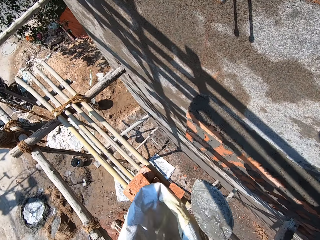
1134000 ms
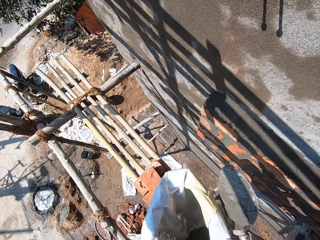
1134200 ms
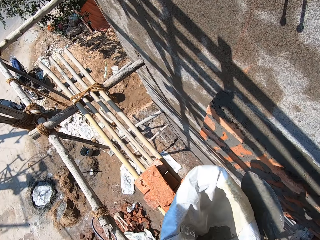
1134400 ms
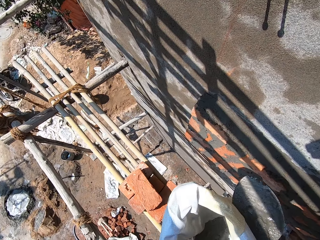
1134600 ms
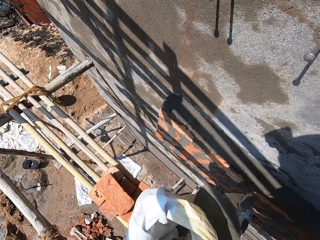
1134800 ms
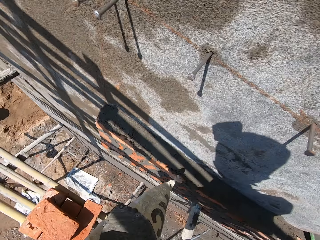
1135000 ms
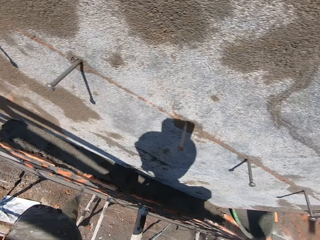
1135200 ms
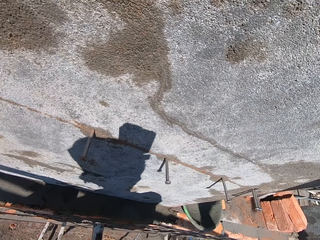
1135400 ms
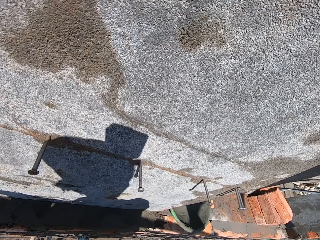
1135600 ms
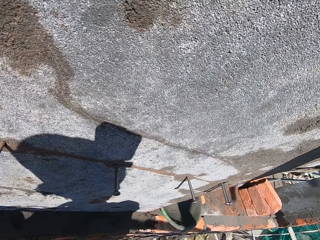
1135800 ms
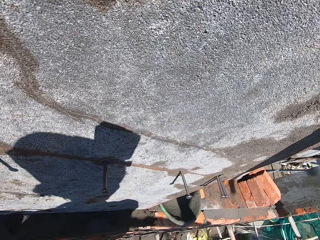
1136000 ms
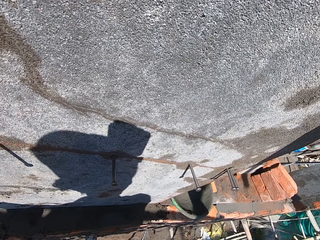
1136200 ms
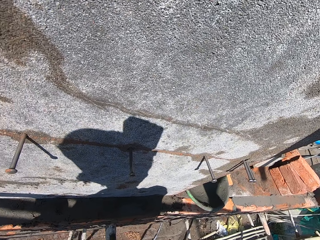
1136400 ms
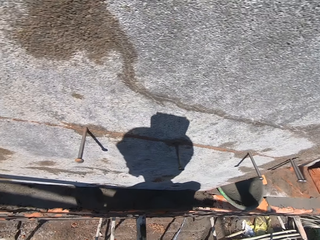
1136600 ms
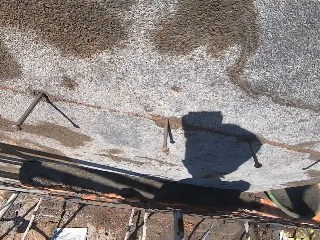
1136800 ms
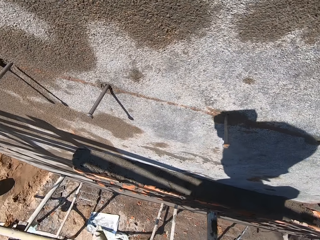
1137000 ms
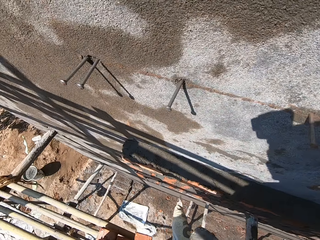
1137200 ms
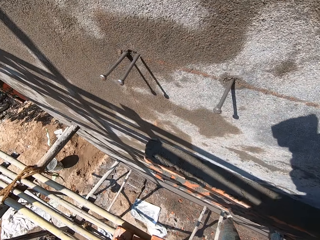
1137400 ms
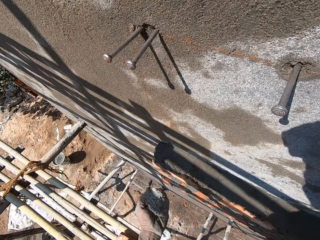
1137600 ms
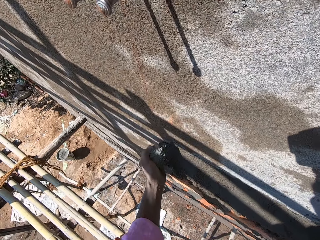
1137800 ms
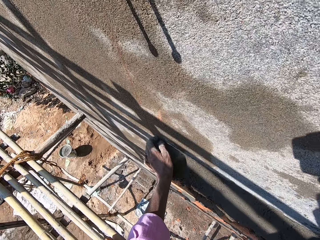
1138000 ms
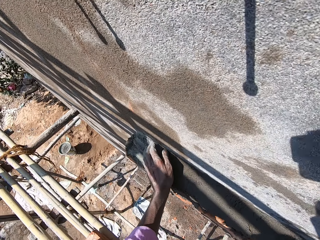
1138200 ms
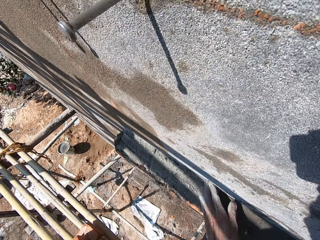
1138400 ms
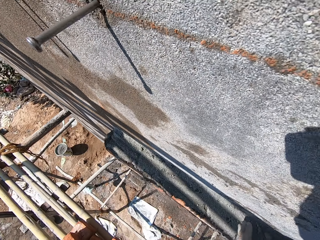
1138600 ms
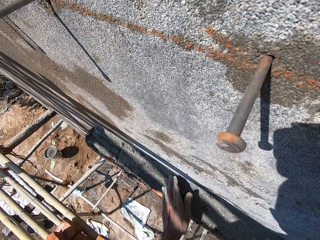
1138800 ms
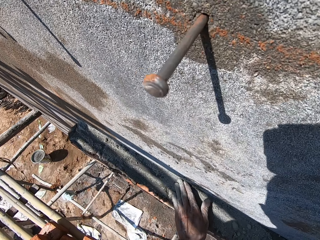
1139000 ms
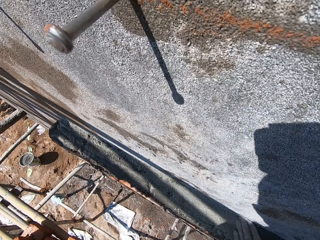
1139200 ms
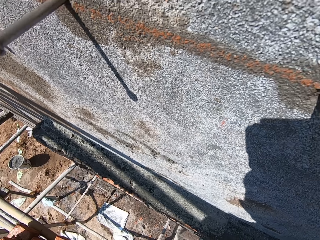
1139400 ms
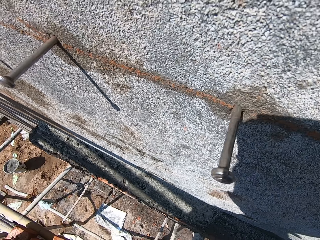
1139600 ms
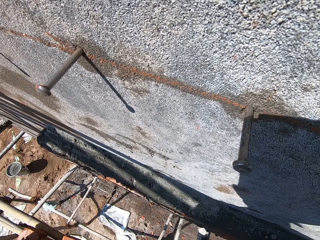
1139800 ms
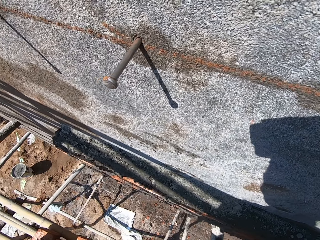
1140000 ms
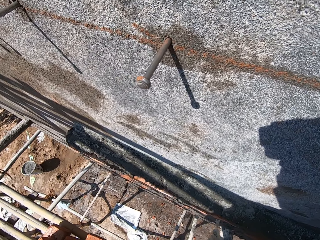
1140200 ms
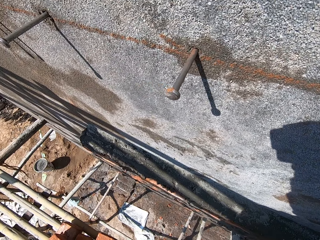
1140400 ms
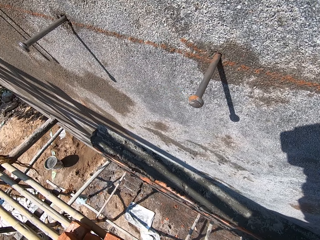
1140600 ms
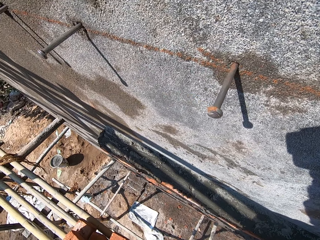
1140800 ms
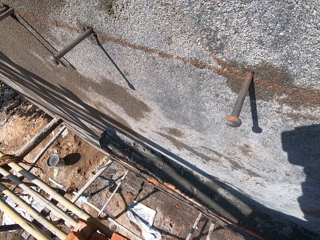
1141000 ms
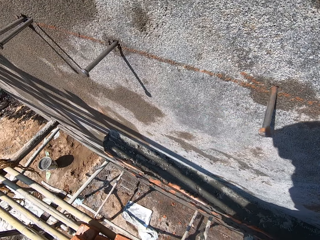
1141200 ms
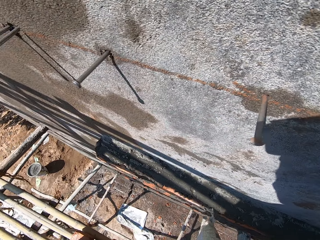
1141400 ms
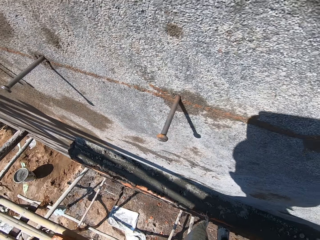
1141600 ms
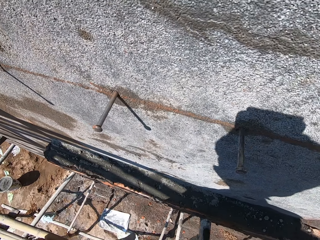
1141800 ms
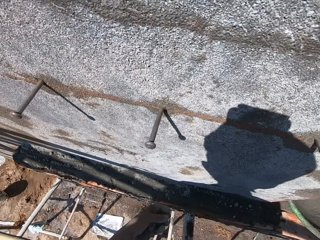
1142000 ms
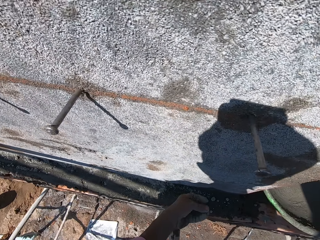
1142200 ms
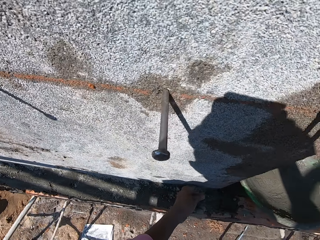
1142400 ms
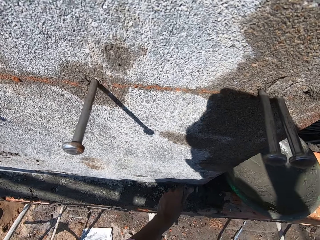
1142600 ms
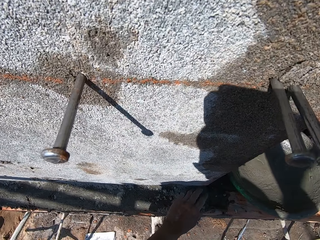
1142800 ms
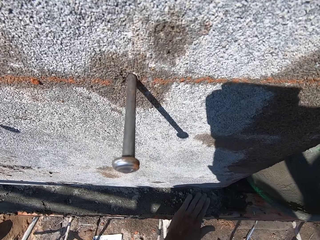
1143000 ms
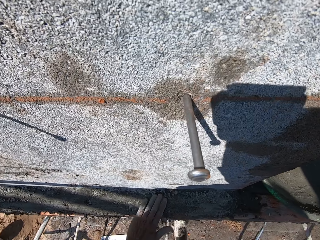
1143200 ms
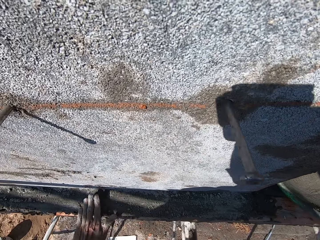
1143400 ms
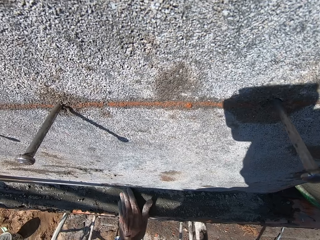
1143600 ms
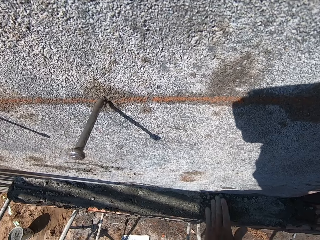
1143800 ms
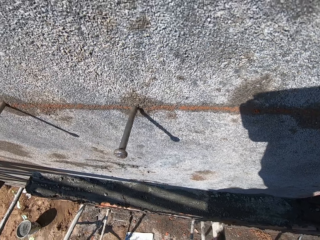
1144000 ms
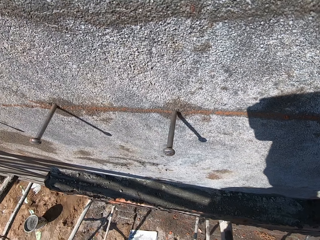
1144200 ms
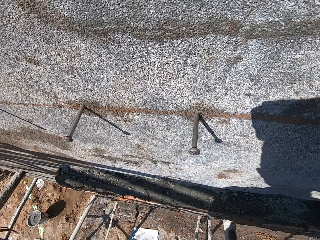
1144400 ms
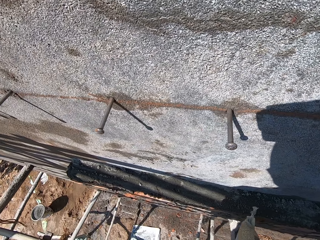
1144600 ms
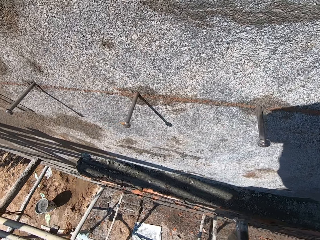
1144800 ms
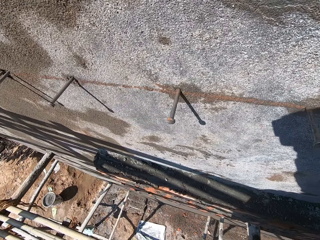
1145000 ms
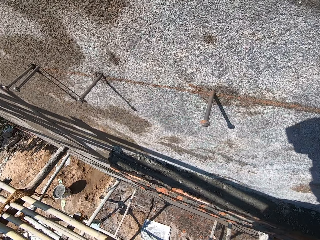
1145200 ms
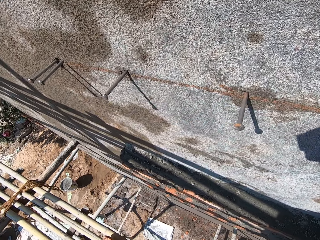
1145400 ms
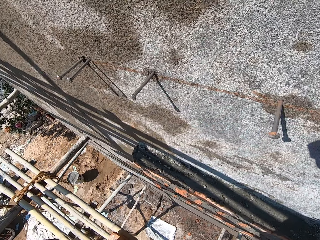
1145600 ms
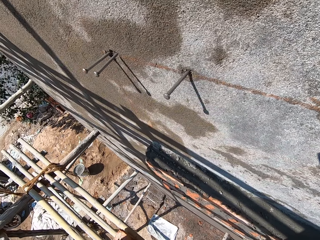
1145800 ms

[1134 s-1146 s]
The camera wearer holds the sack of dry cement in his left hand with both hands. He puts his left hand into the sack of dry cement in his right hand. He looks around. He spreads the dry cement in his left hand on the stack of clay bricks on the wall. He scrubs concrete on the wall with his left hand. He spreads some dry cement in his left hand on the stack of clay bricks on the wall. He feels the wall concrete.

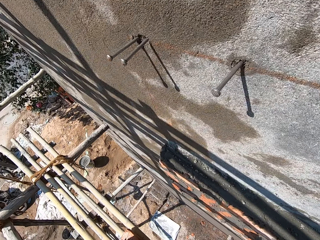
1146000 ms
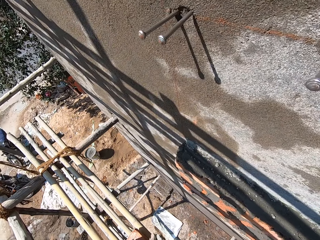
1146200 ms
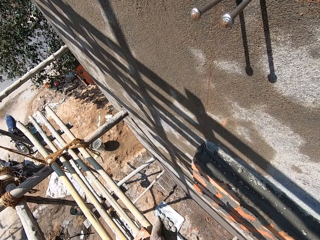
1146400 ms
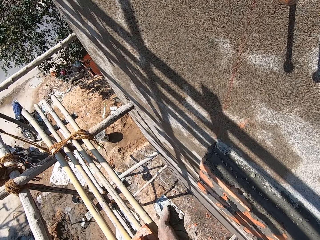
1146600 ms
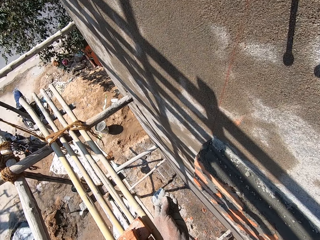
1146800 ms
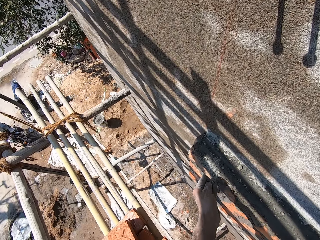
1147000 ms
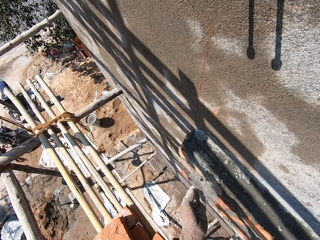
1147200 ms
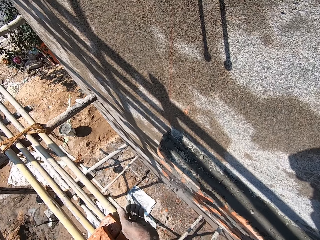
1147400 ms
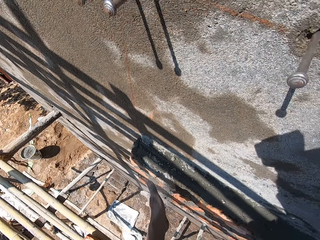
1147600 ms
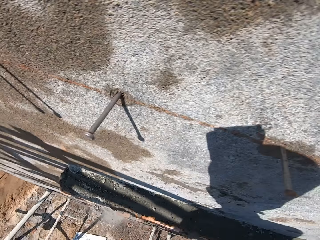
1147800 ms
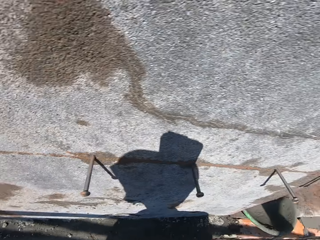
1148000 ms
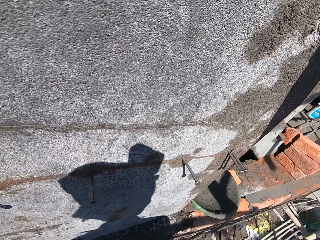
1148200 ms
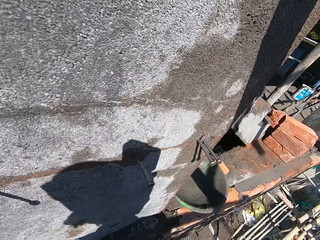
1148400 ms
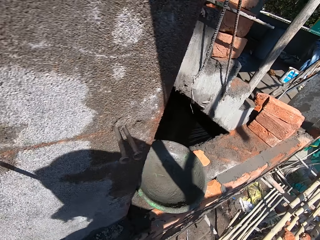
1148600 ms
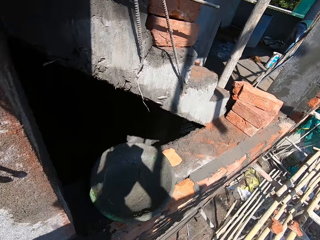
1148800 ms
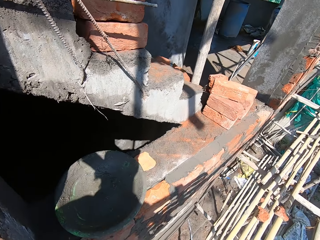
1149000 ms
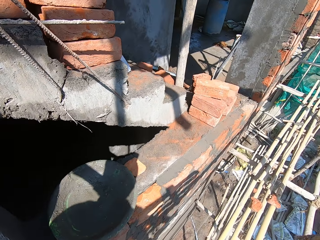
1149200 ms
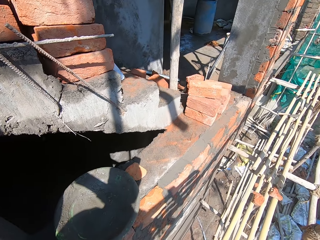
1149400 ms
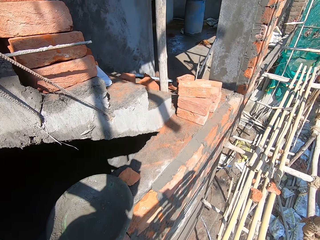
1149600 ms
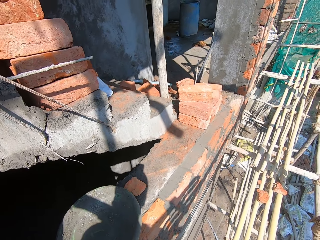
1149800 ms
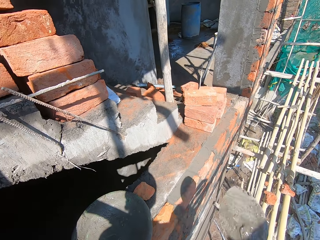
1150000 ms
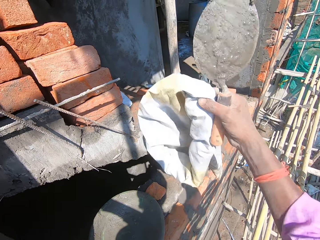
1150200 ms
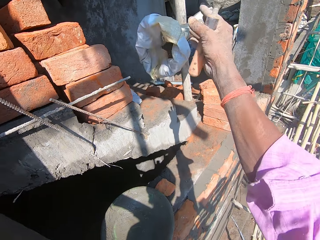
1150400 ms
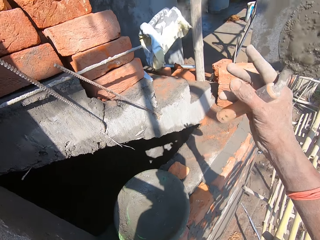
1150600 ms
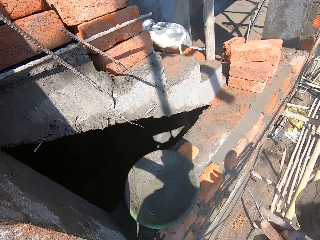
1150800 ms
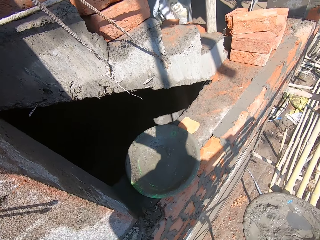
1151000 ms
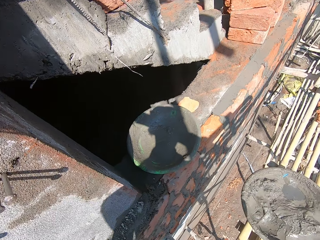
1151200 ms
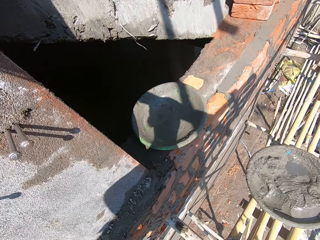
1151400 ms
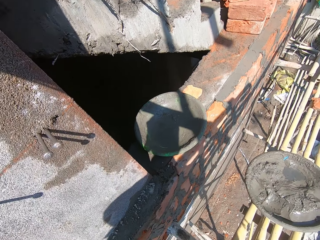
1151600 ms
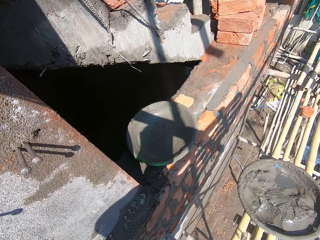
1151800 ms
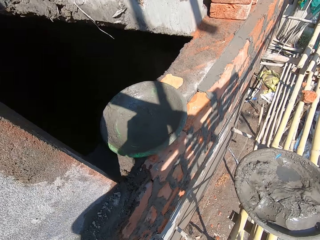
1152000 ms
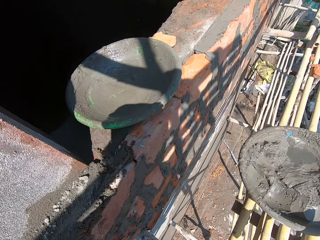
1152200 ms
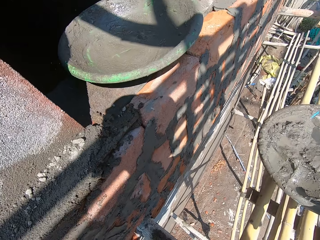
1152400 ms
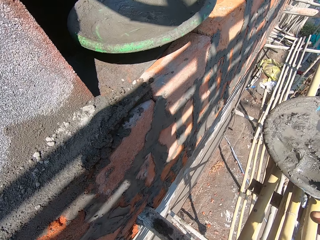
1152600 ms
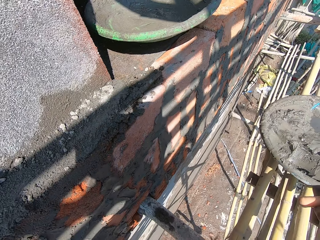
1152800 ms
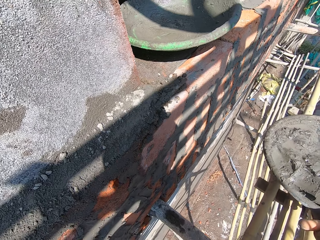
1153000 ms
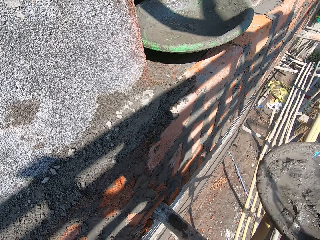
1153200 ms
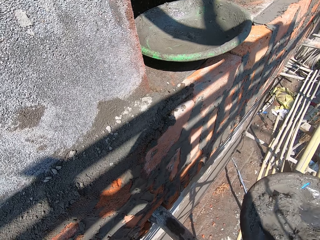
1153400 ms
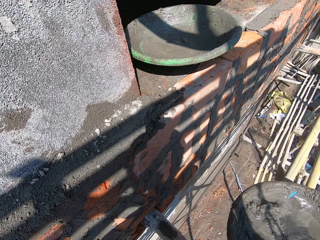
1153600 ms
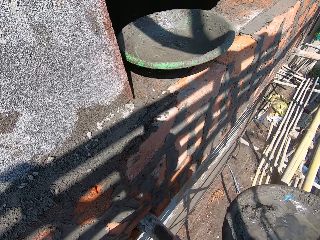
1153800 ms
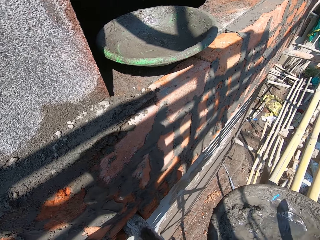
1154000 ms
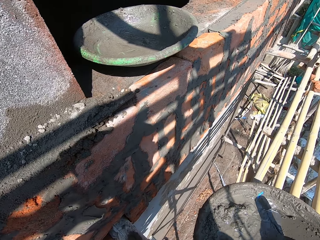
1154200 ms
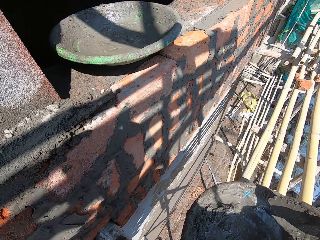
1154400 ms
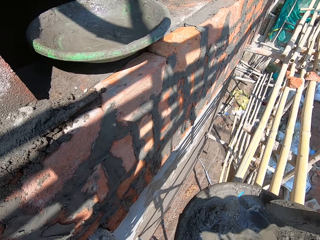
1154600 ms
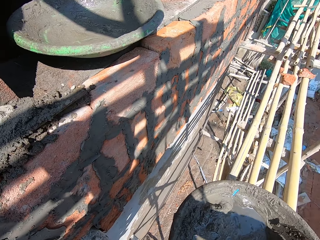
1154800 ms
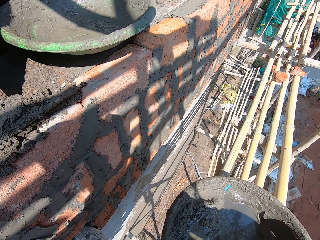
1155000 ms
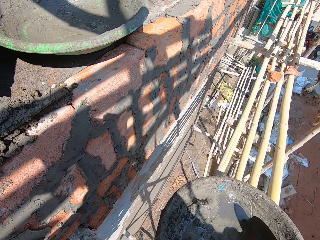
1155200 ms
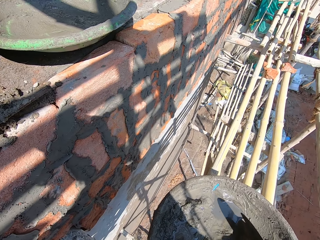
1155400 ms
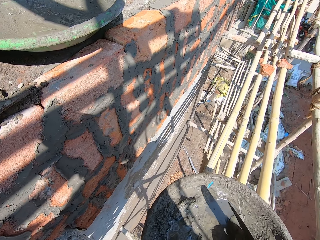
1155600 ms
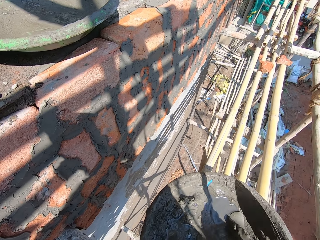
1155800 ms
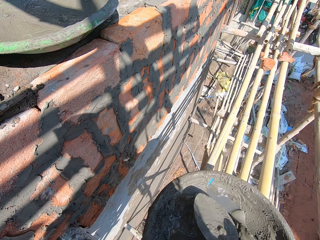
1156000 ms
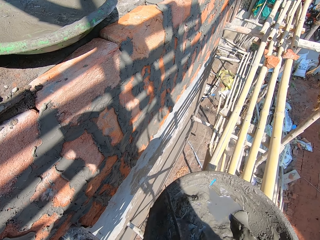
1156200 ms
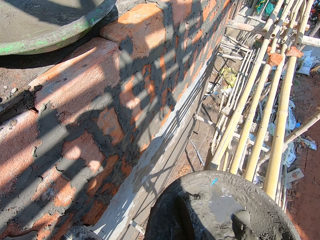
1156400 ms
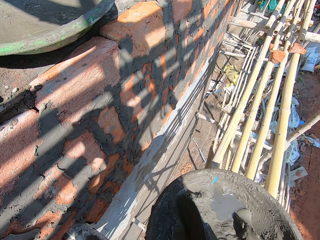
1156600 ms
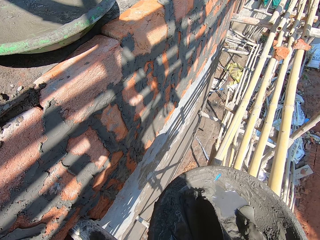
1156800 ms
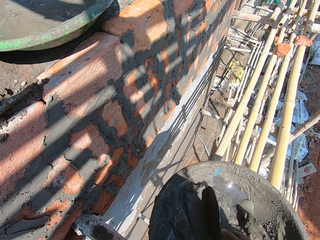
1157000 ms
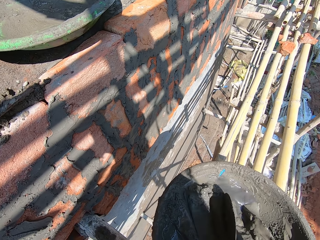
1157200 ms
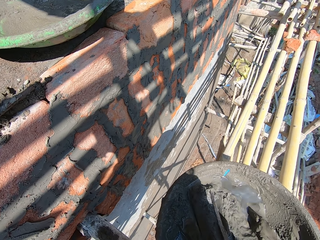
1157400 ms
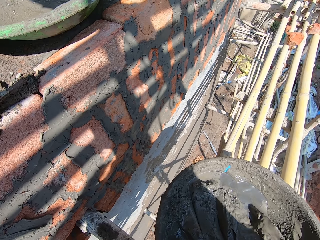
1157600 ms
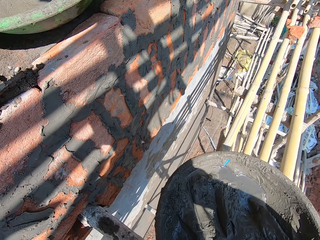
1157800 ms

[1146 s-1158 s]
The camera wearer sprinkles some dry cement in his left hand on the stack of clay bricks on the wall. He looks around the wall. He turns around. He throws a sack of cement in his right hand on the flight of stairs. He squats on the scaffolding. He moves a mortar pan of wet cement on the scaffolding with his right hand. He mixes some wet cement in the mortar pan of wet cement on the scaffolding with the hand trowel in his right hand.
